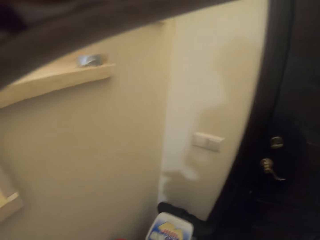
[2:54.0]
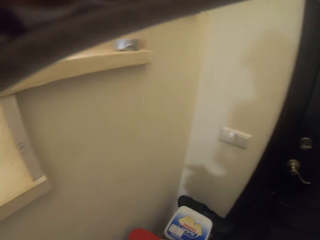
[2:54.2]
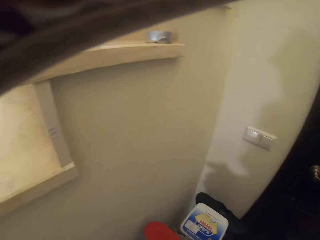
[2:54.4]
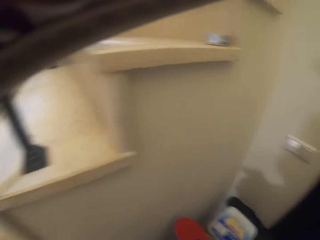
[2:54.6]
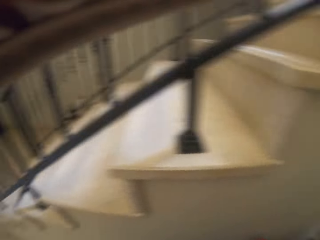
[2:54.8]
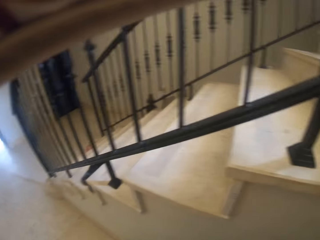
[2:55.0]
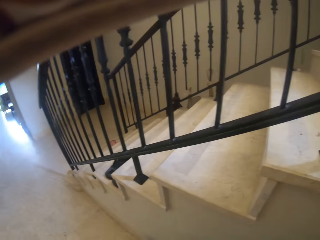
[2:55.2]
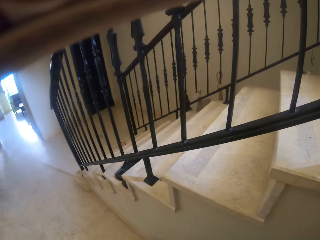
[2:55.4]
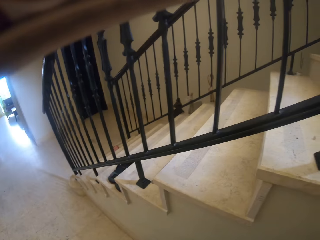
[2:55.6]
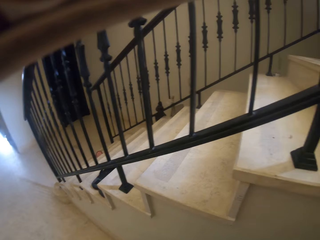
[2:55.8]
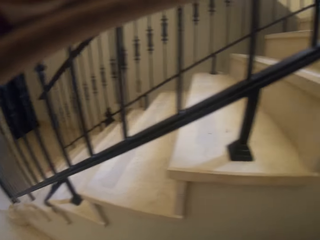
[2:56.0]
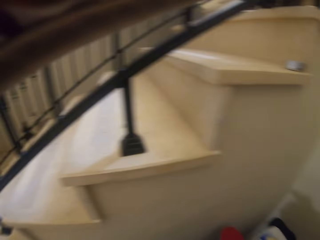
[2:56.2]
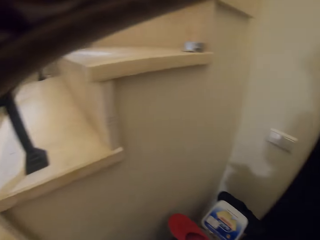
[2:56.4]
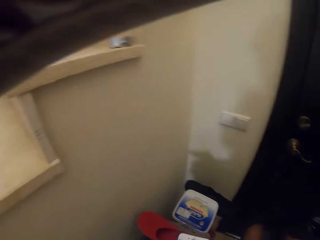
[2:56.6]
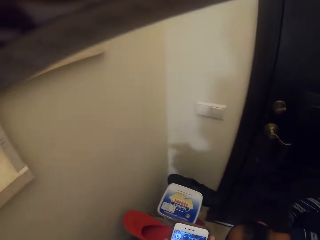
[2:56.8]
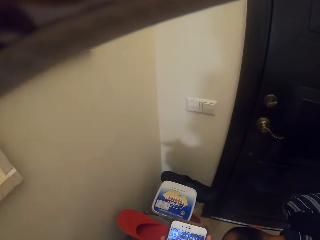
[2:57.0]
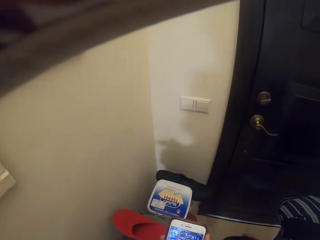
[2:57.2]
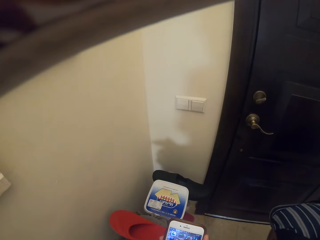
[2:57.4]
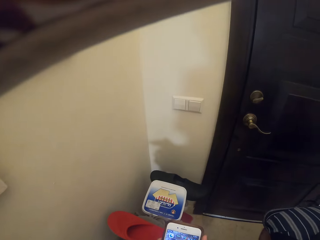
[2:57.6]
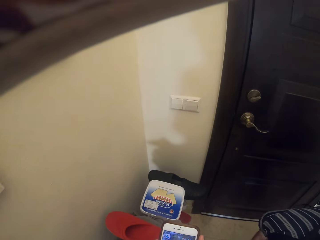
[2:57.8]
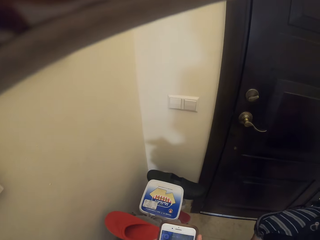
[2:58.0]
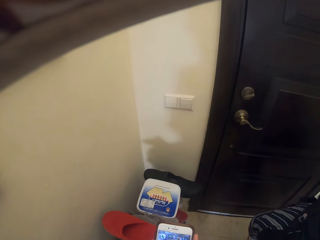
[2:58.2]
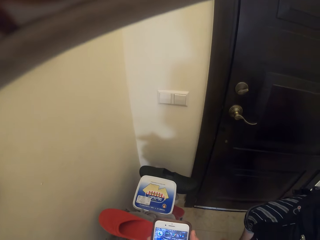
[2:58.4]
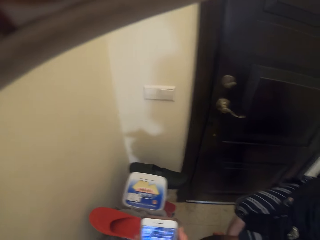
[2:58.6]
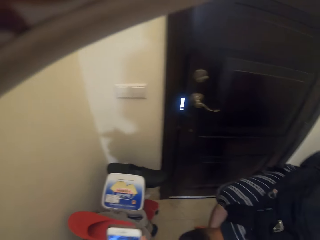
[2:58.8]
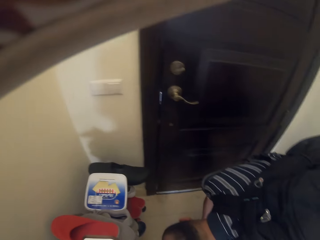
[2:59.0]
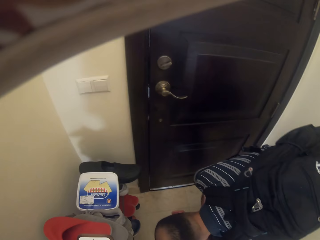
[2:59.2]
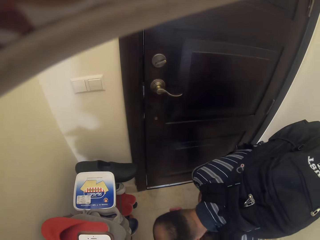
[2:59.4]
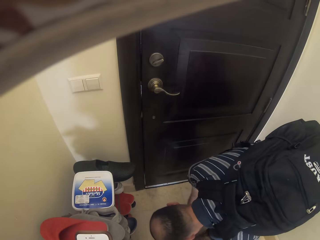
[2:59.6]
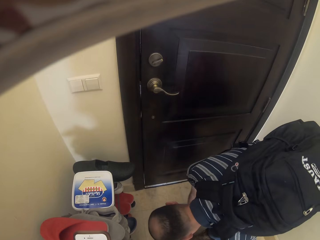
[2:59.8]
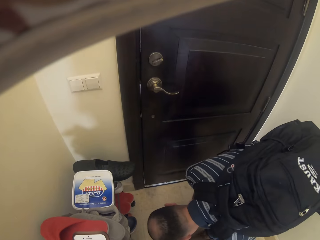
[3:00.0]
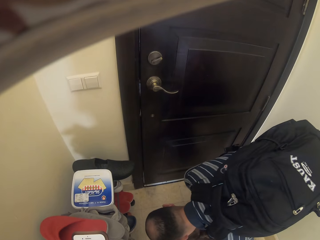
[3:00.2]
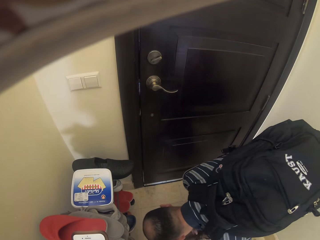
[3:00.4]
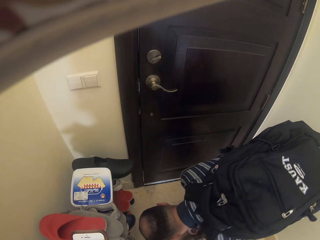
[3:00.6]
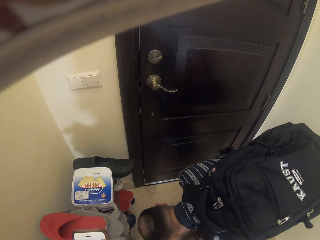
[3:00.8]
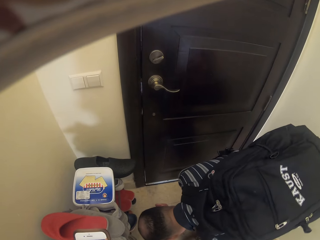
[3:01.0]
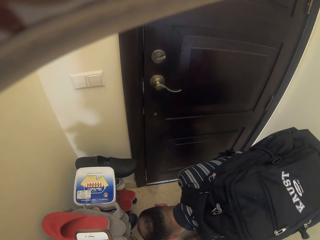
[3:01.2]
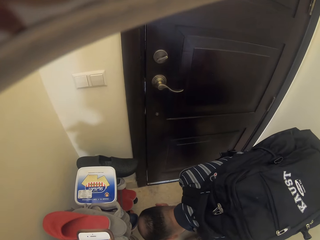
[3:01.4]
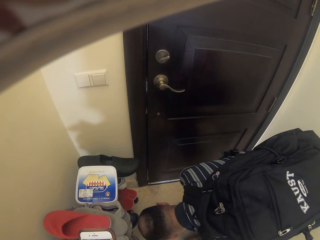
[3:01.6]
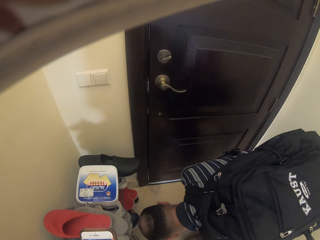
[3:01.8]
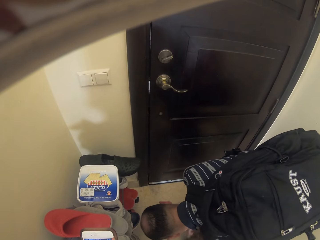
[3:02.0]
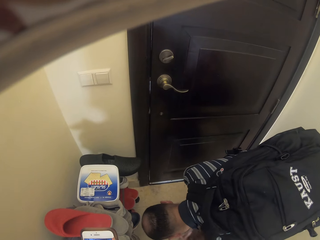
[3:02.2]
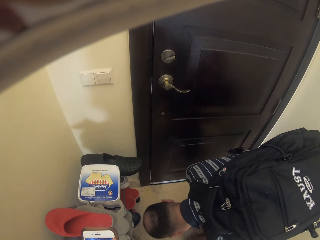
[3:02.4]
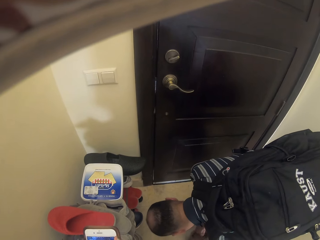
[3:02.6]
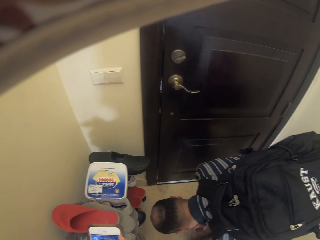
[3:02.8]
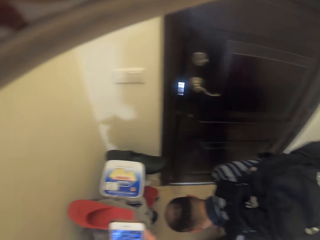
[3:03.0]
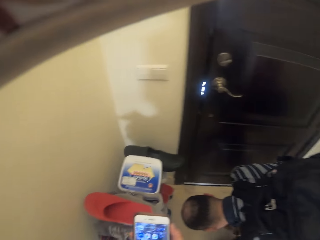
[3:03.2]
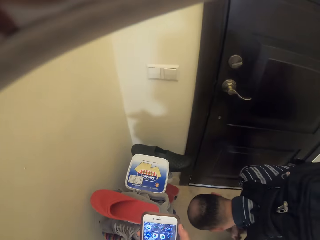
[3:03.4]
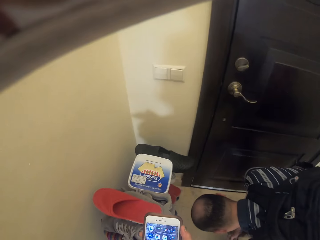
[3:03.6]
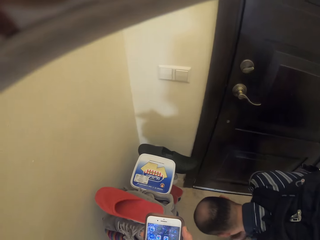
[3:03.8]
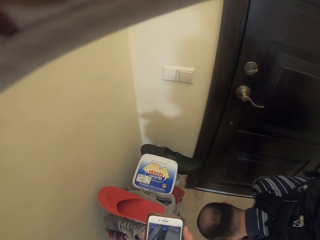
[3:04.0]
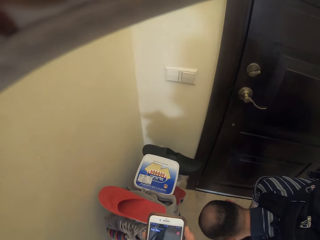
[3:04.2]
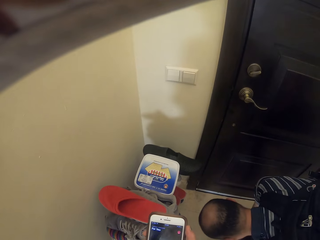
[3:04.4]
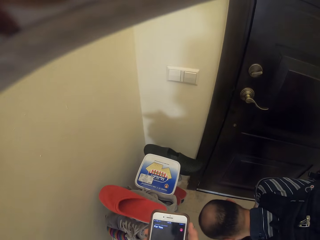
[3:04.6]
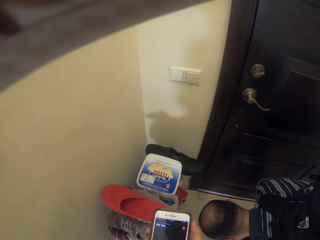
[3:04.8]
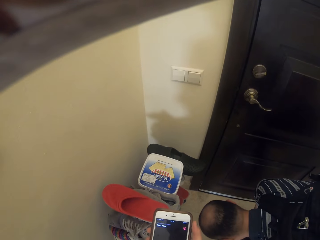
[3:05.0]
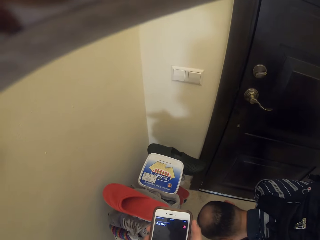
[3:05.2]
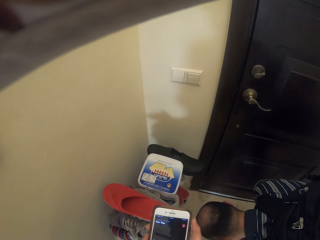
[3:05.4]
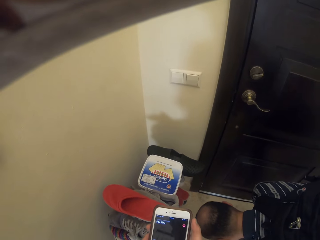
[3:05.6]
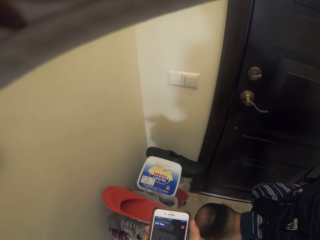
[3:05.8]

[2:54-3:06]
The camera wearer holds a phone.

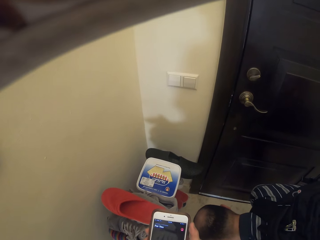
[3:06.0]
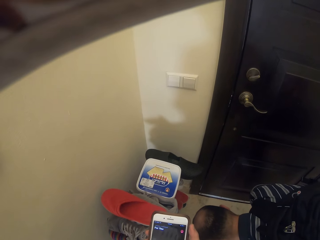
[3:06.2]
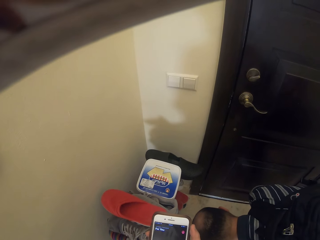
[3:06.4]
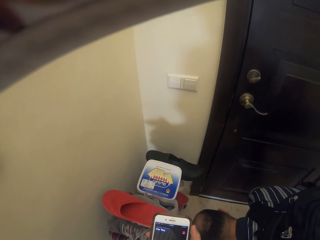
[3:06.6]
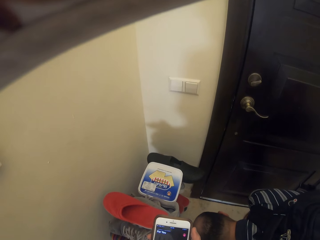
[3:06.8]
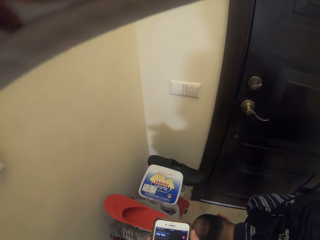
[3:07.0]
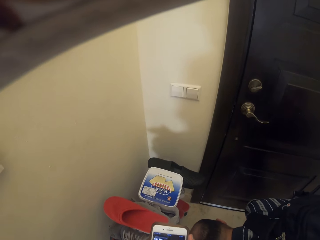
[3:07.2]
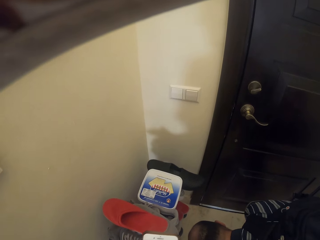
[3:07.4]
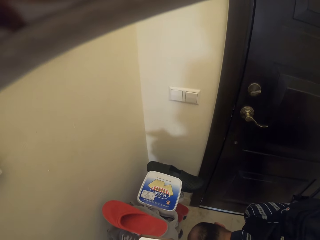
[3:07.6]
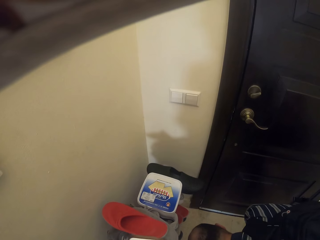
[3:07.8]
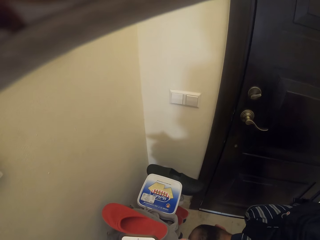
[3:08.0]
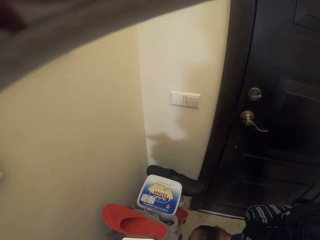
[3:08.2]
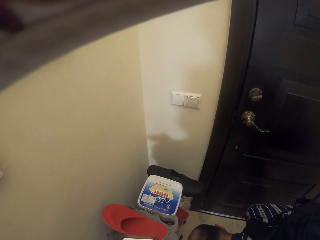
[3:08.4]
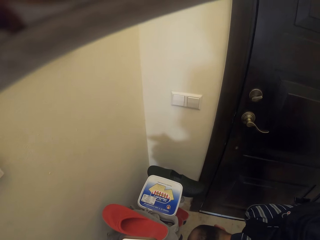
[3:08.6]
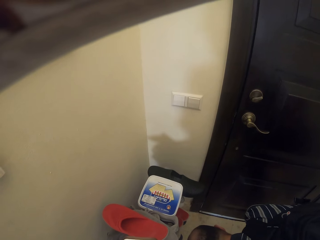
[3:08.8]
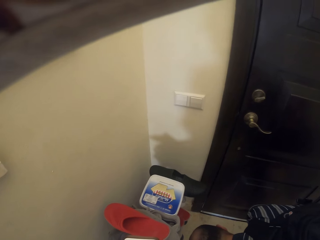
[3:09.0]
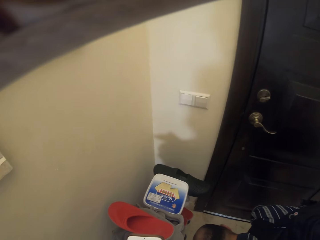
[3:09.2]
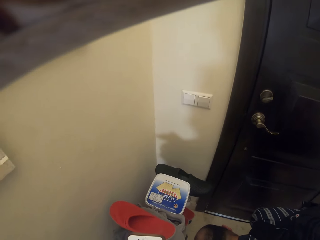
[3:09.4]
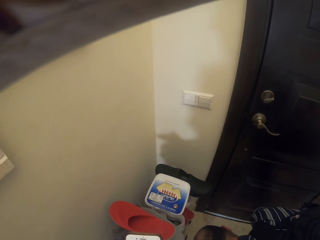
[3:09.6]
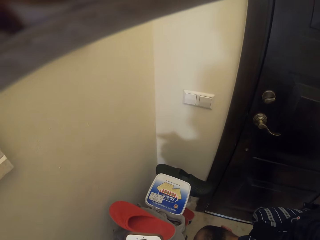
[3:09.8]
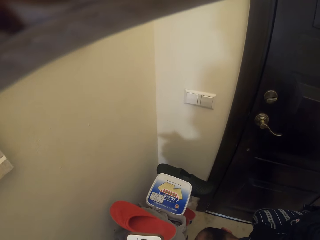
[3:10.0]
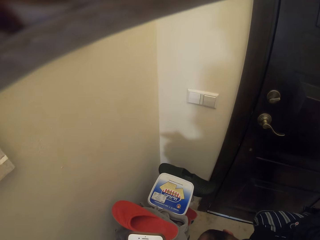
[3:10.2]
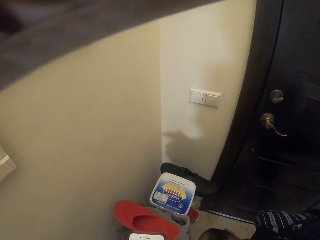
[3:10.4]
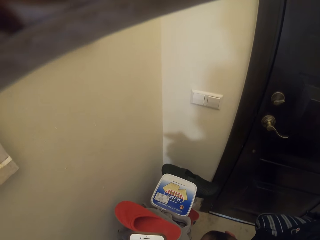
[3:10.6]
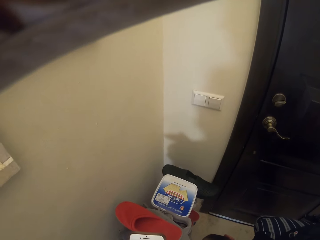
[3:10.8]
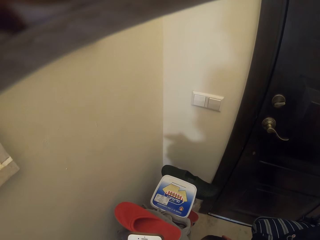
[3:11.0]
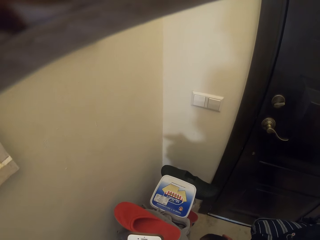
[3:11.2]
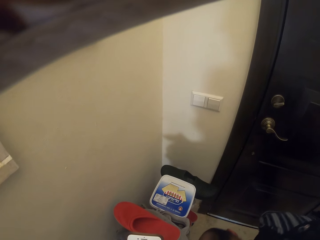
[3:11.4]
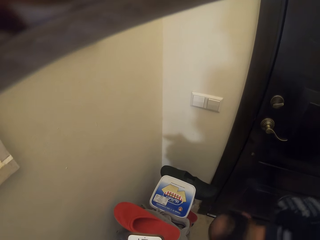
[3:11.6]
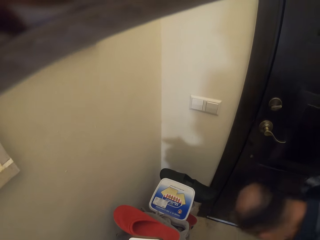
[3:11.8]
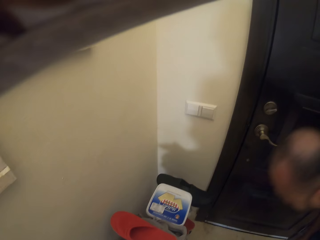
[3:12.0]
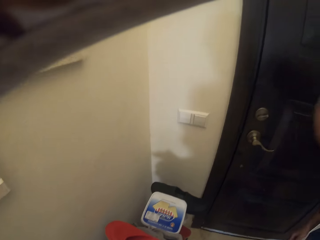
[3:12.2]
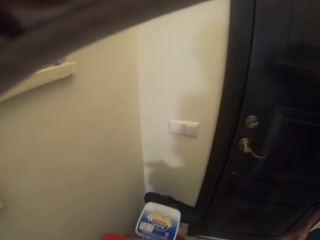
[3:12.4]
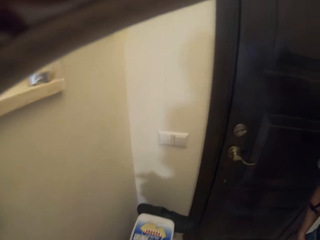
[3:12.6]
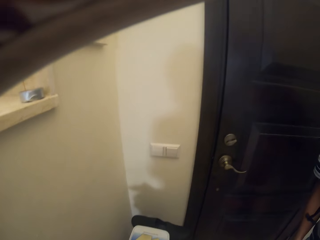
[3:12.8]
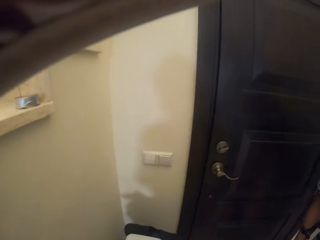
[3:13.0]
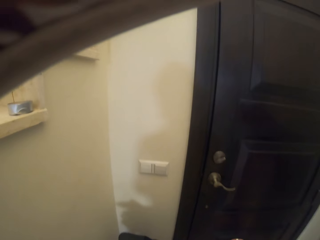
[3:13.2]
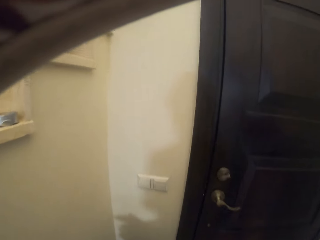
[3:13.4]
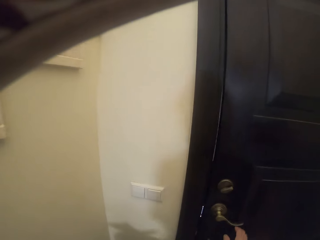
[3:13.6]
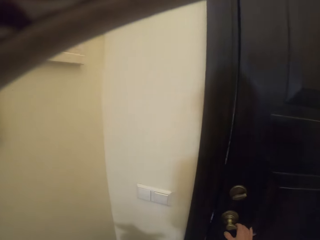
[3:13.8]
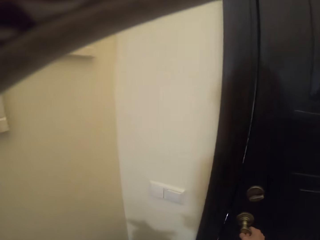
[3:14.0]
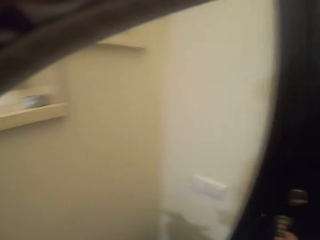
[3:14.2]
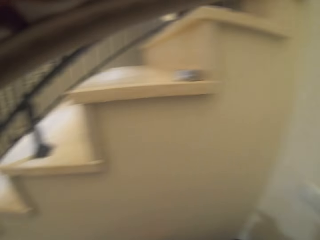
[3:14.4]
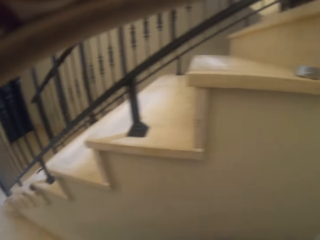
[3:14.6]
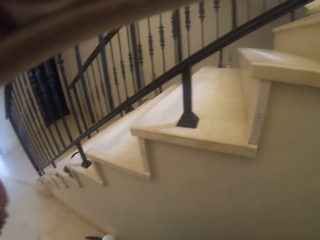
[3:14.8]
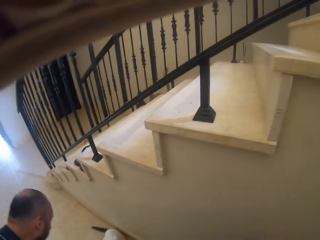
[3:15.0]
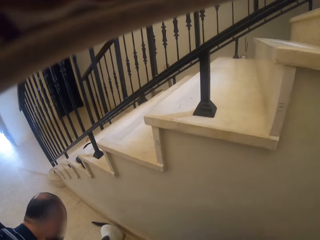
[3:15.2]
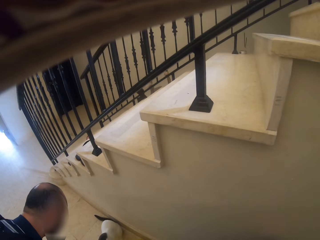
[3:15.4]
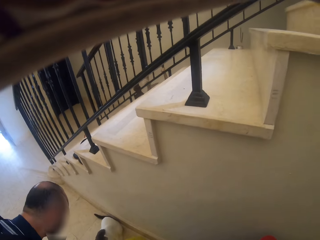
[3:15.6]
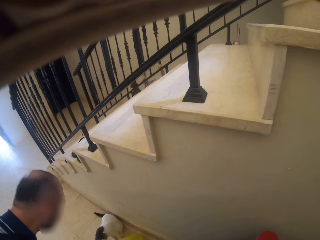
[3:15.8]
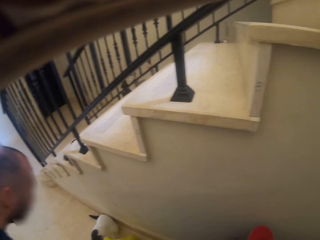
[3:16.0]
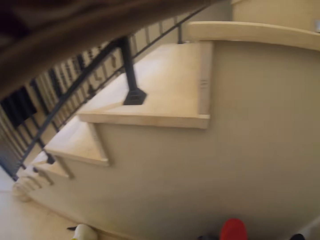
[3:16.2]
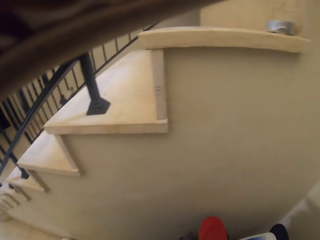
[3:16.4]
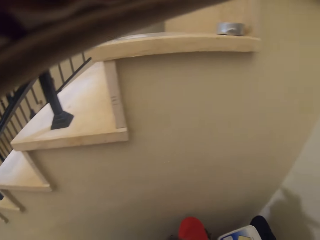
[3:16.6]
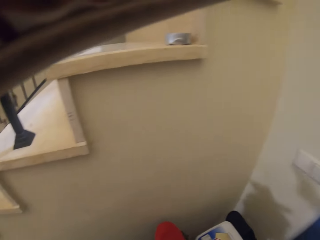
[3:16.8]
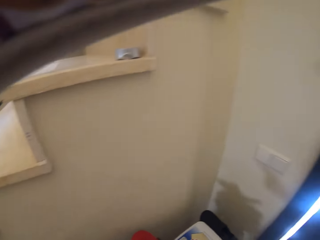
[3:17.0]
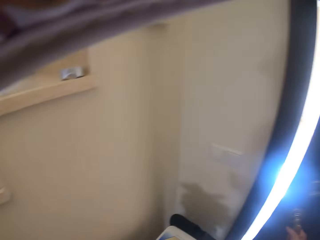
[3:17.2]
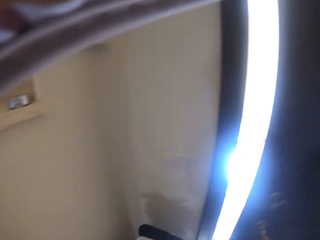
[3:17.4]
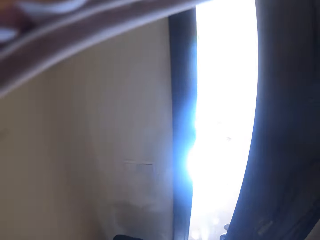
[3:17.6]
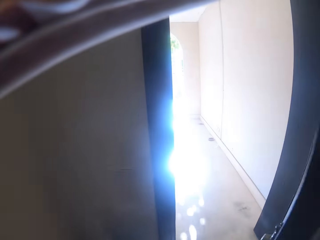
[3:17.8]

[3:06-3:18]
A man stands up. The camera wearer holds the door. They look around the house.
